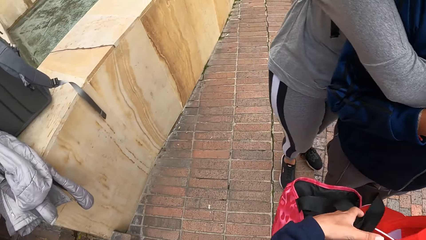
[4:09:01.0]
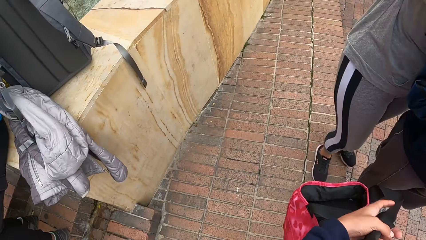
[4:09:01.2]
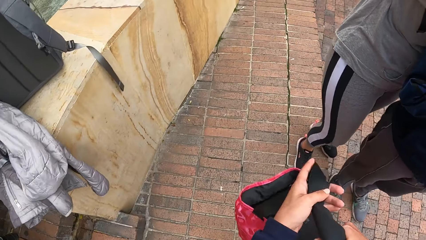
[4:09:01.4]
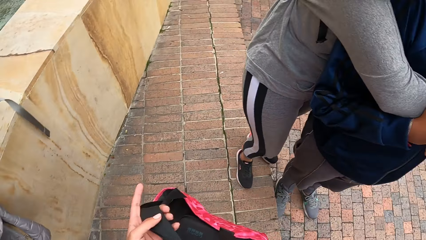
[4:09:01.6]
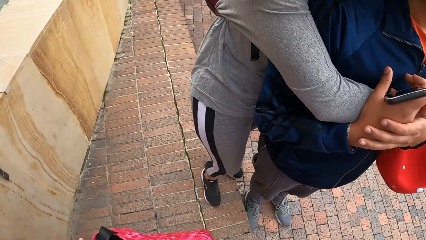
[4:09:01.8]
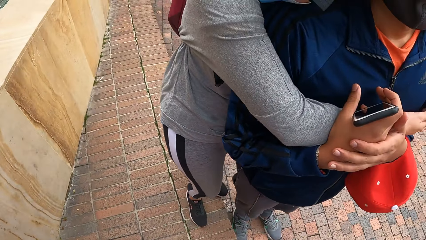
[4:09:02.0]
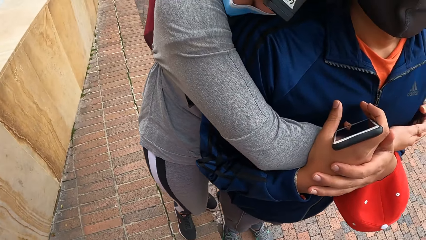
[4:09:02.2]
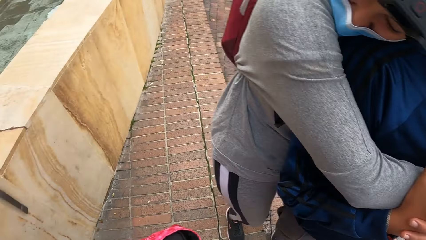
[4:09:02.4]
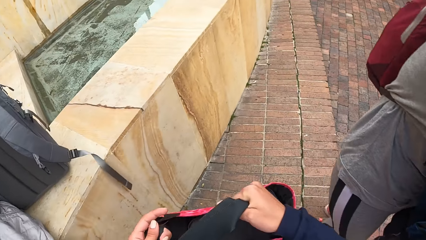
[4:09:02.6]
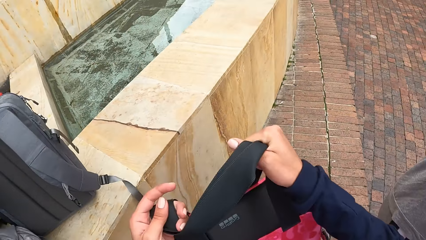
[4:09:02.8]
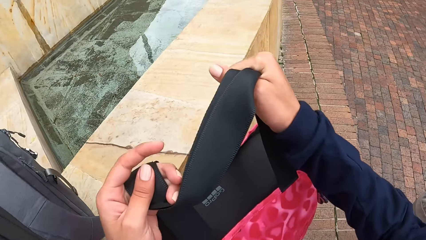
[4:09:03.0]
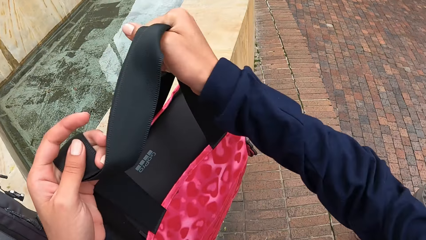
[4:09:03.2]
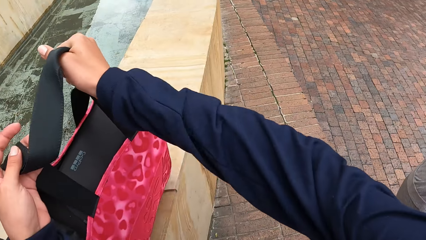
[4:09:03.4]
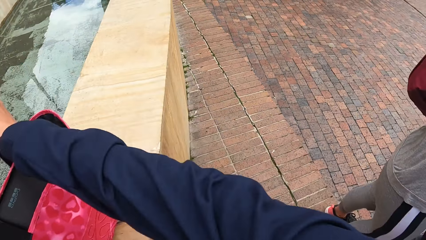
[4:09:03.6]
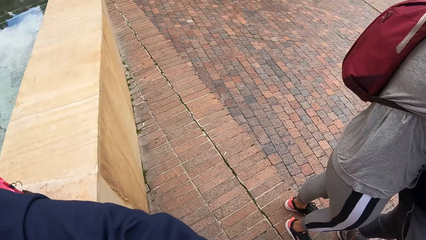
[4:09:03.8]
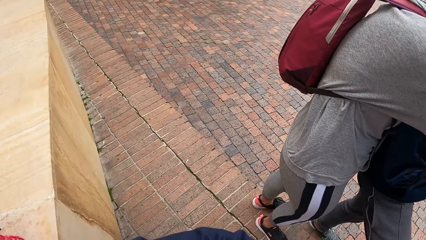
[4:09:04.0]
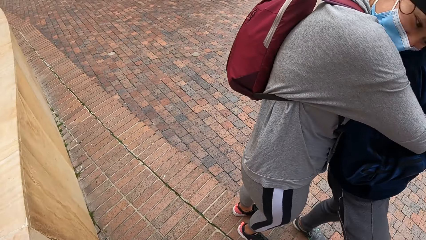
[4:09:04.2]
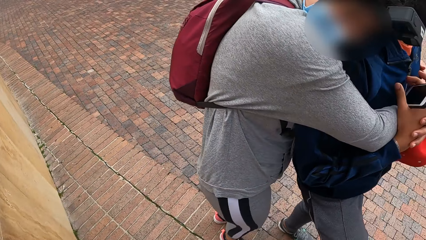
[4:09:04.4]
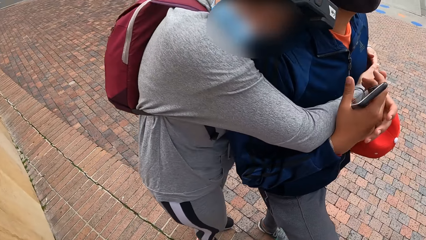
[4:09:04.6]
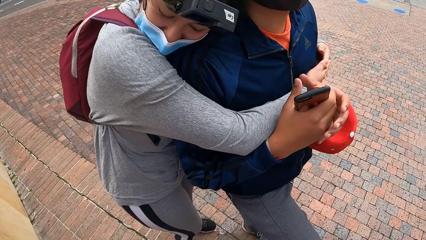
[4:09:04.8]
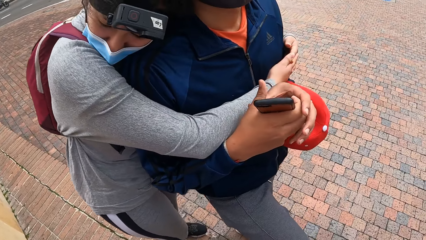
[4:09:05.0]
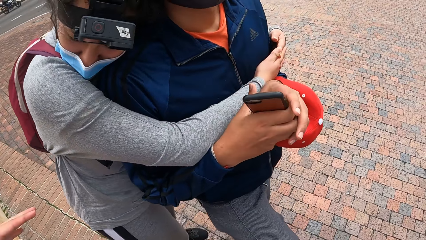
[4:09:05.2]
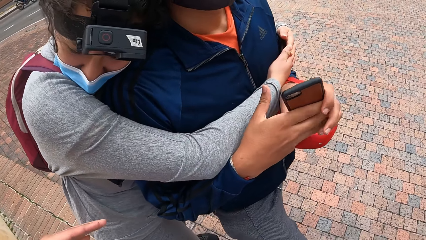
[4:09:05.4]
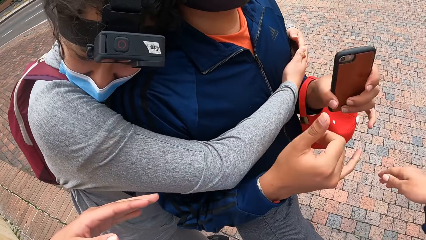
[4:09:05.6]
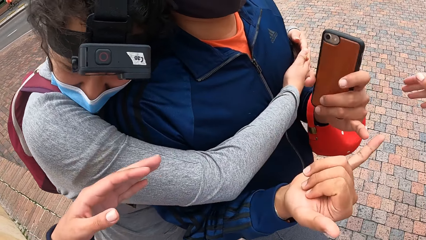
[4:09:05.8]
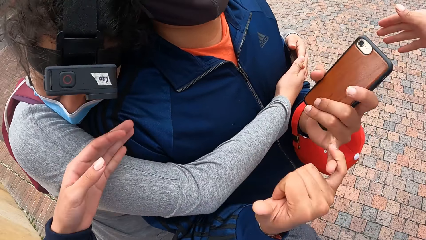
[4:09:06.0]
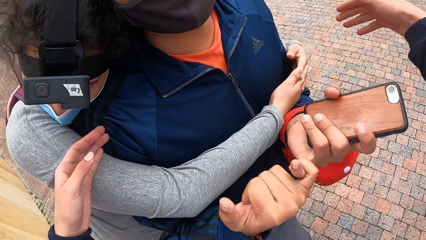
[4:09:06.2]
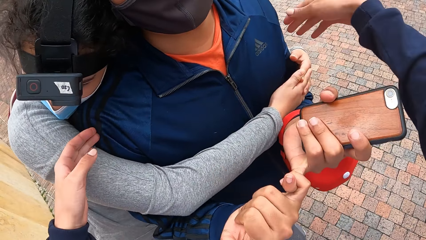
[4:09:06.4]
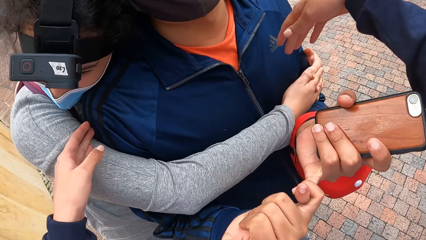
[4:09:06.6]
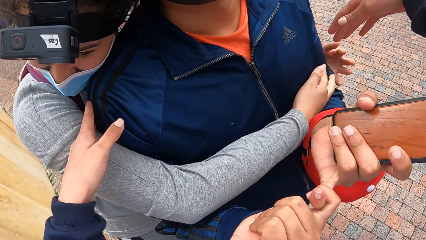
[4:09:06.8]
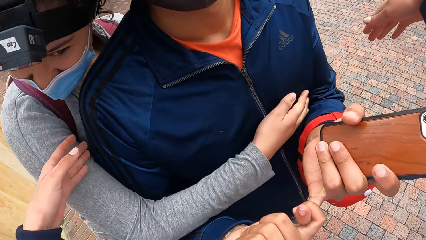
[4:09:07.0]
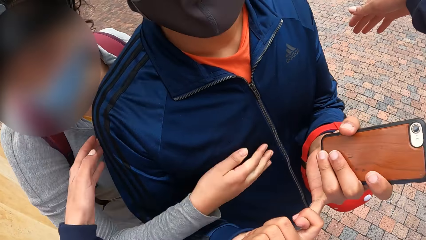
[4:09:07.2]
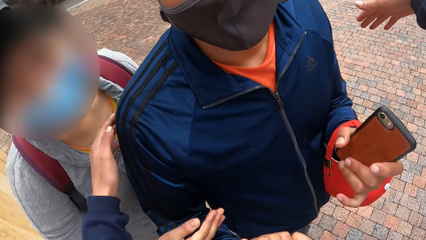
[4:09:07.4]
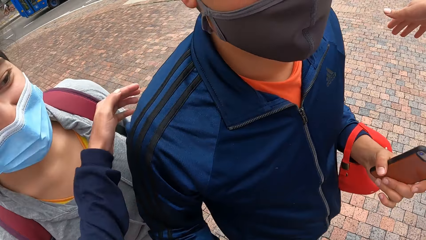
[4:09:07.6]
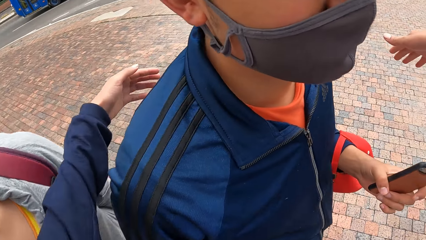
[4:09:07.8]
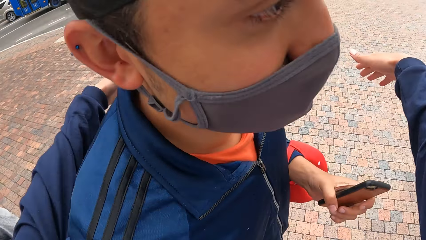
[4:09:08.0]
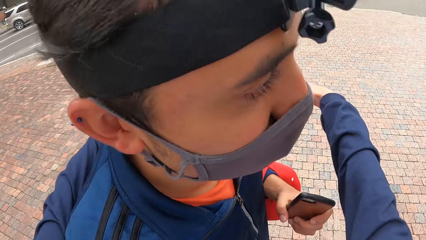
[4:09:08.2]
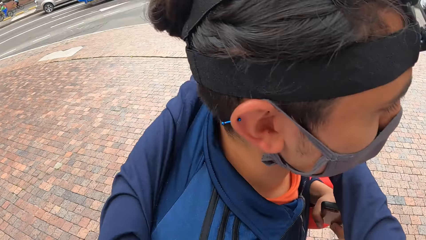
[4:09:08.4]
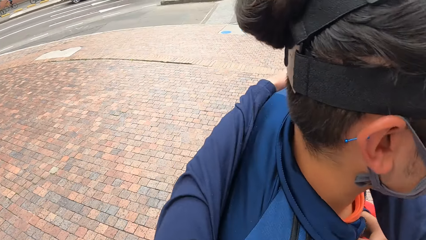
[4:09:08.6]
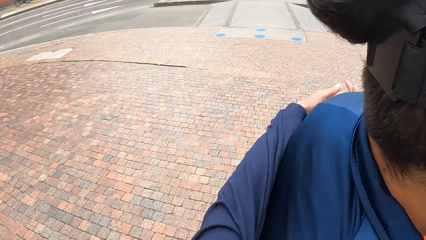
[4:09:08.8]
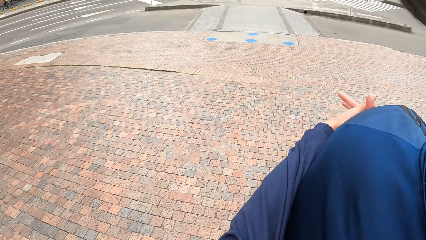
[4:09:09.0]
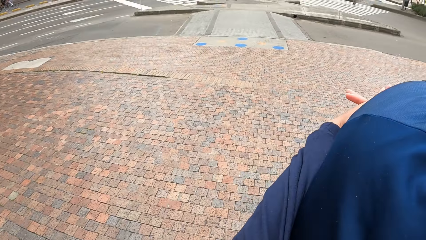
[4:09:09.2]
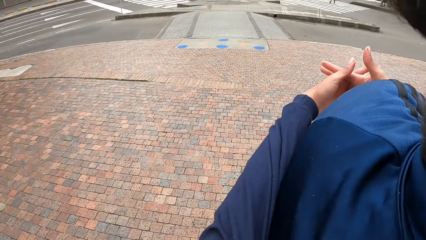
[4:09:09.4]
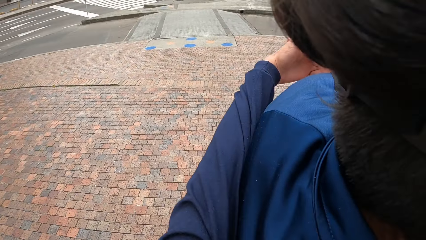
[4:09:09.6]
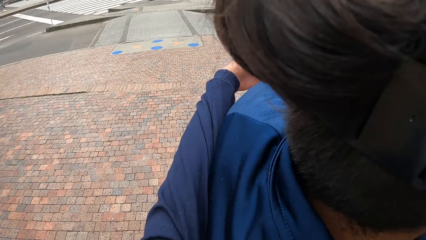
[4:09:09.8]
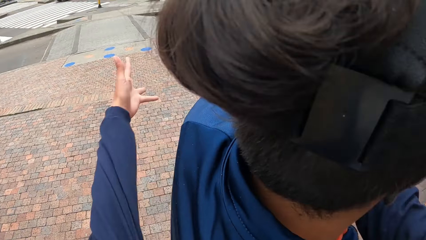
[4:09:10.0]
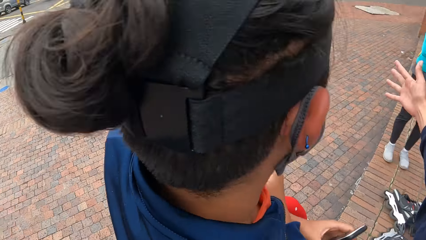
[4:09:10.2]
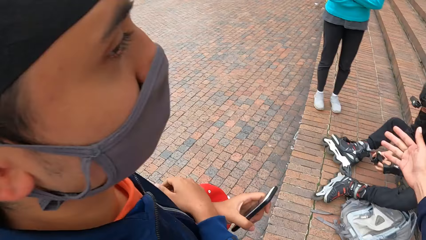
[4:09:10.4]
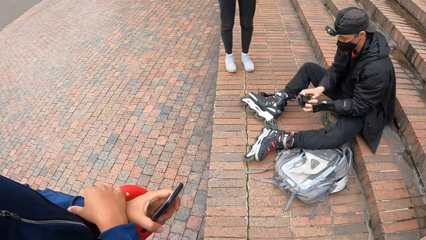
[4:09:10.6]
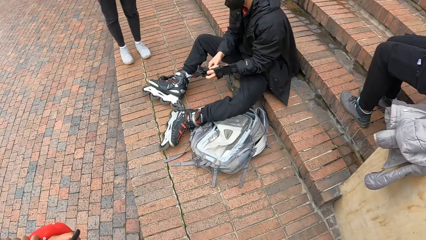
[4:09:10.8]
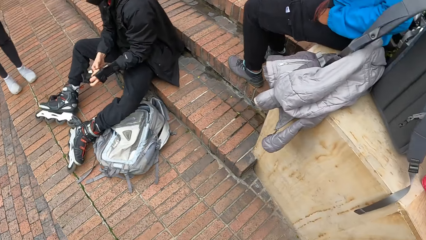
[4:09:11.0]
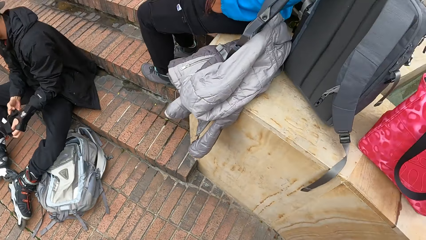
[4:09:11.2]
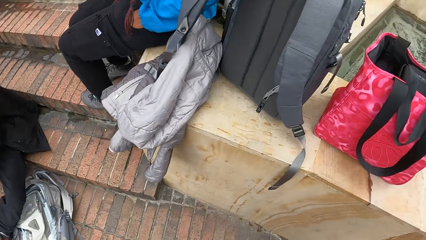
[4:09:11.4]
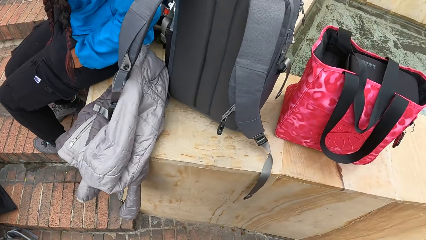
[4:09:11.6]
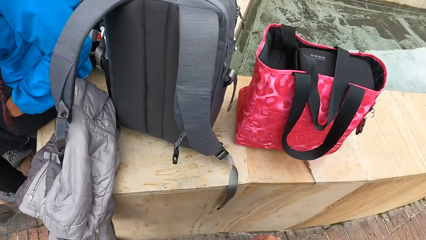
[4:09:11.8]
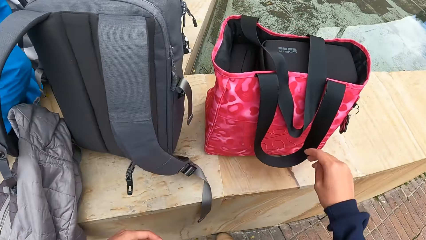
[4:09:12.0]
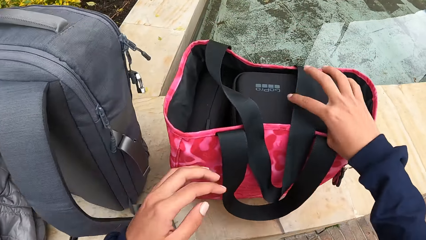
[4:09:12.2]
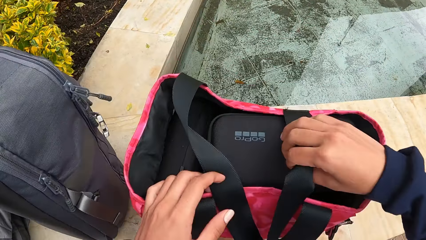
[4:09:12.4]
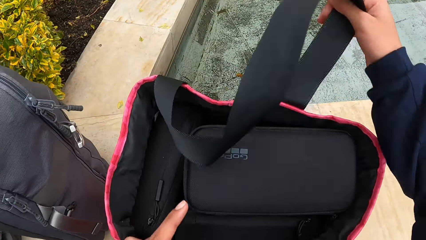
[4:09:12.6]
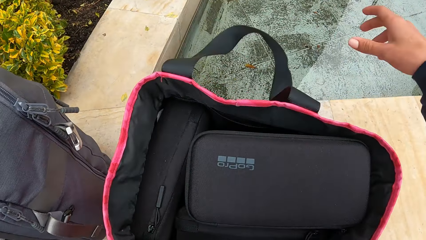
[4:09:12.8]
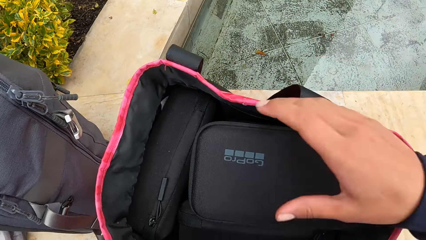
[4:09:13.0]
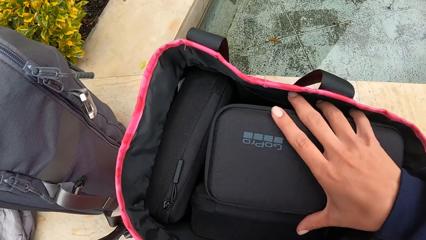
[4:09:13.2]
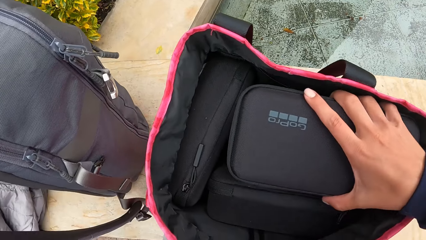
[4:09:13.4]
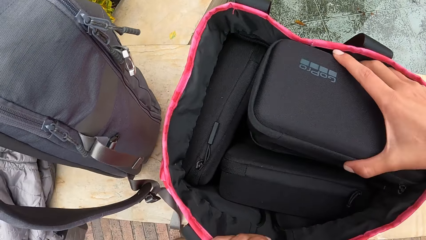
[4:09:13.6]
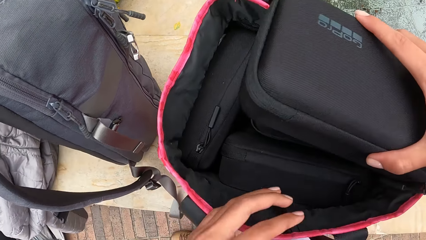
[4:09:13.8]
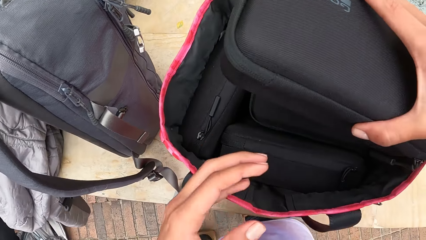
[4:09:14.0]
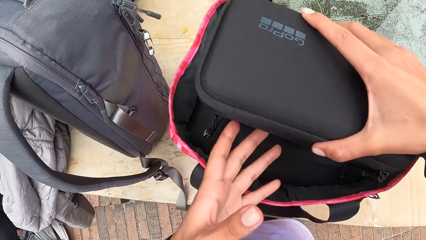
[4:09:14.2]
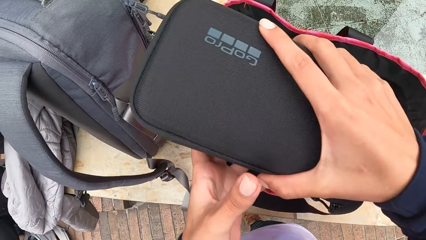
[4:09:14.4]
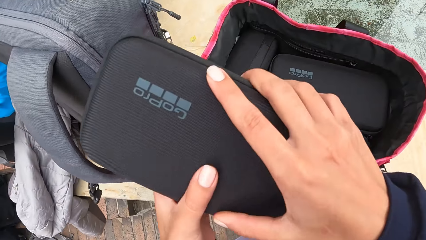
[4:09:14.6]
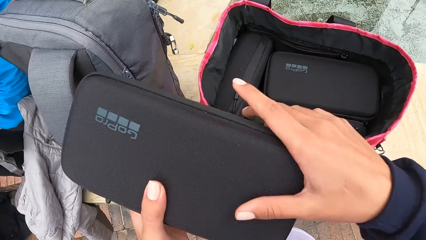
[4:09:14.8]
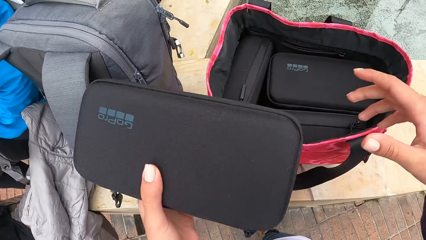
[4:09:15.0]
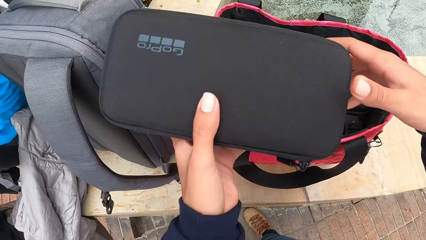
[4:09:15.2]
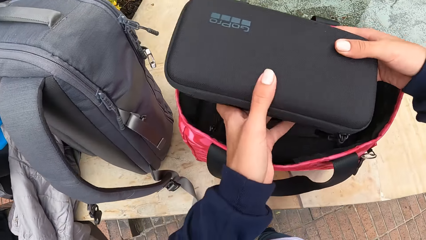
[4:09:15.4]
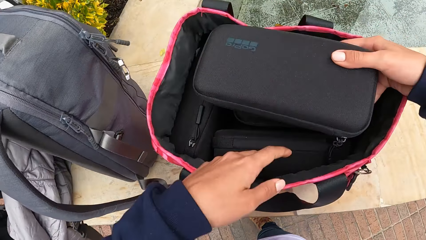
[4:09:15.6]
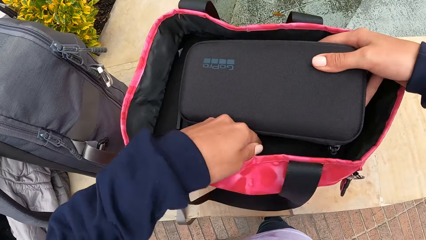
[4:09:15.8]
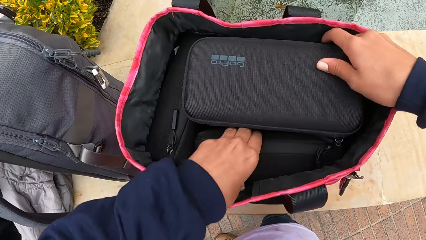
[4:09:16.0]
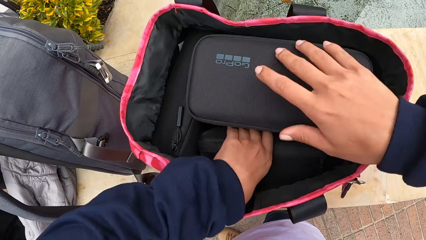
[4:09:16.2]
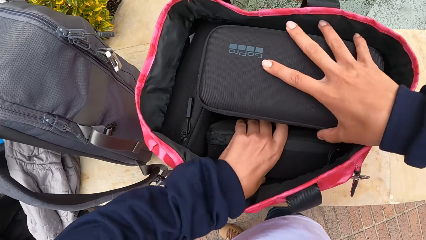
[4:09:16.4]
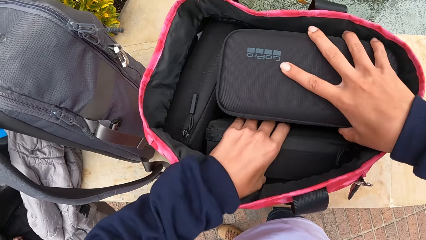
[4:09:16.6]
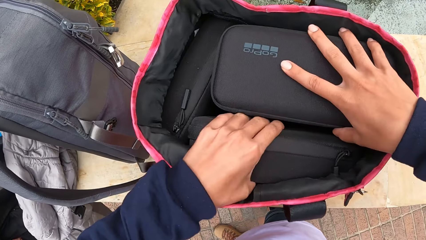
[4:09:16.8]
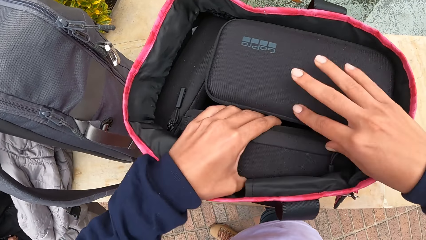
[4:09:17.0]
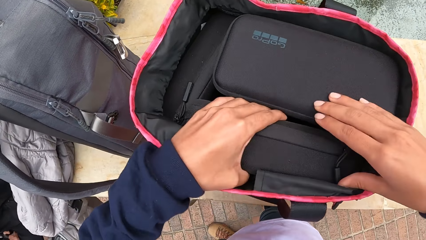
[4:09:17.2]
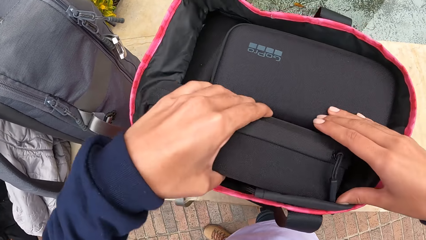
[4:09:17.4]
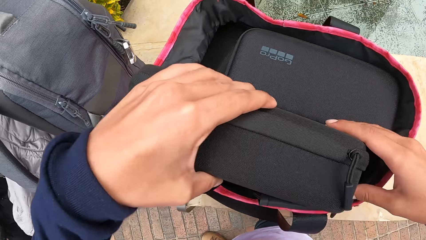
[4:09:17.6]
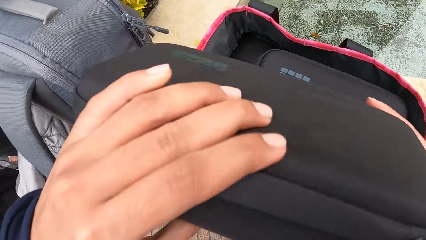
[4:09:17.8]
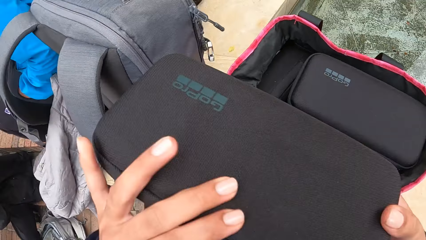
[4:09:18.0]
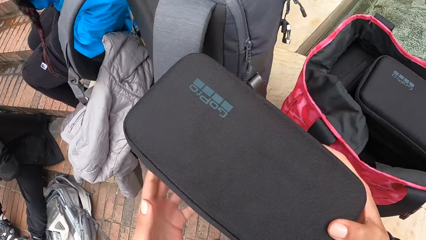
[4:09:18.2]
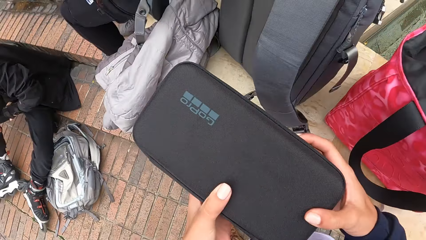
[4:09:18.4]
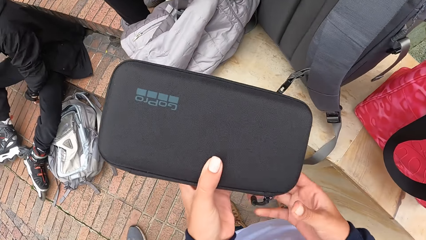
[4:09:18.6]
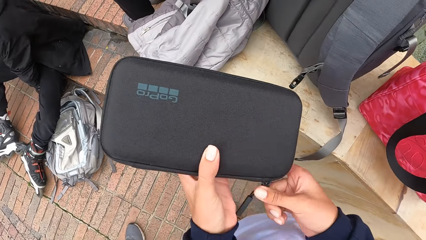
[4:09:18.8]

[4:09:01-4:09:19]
The camera wearer passes the bag to her left hand. She places the bag on her left hand on the pavement. The man passes the phone in his right hand to his left hand. The woman unwraps her hands from the man. The camera wearer hugs the man. She holds the shoe pad. She adjusts the handle of the bag with her right hand. She takes the bag. She picks up a camera case in the bag with her right hand. She removes the bag. She holds the camera case with both hands. She drops the camera case in the bag with her right hand. She picks up the camera case in the bag with her left hand.
